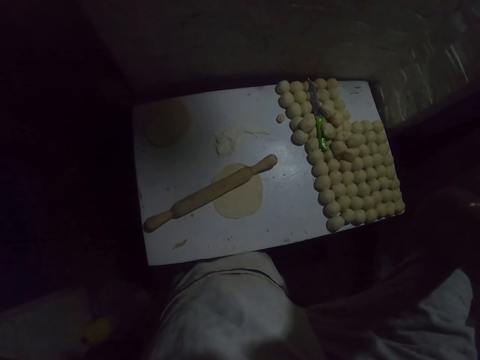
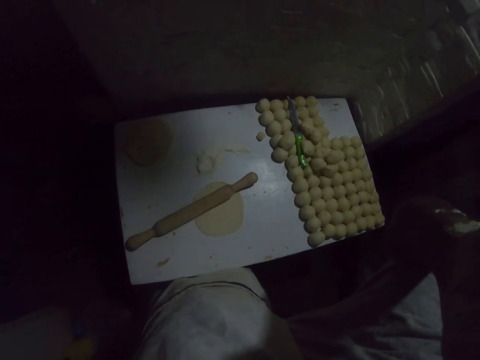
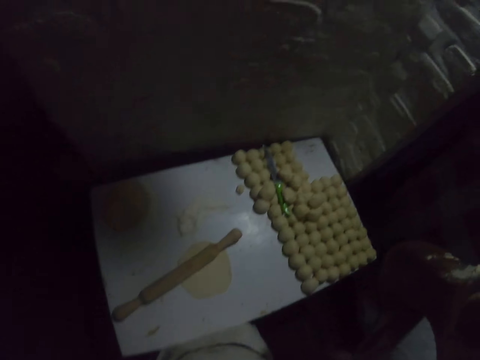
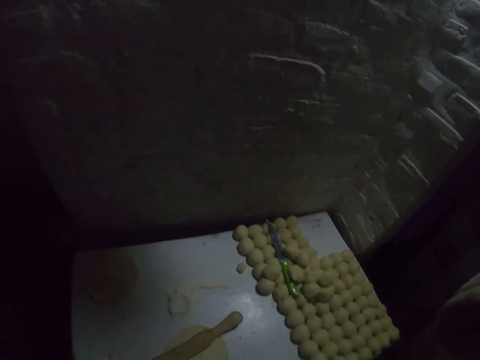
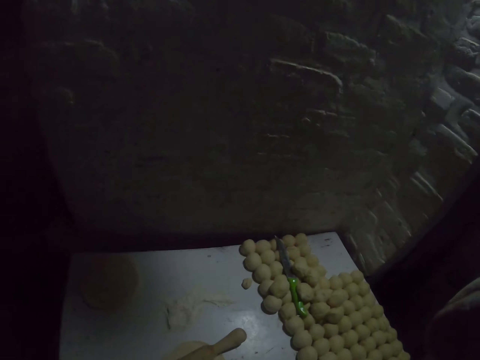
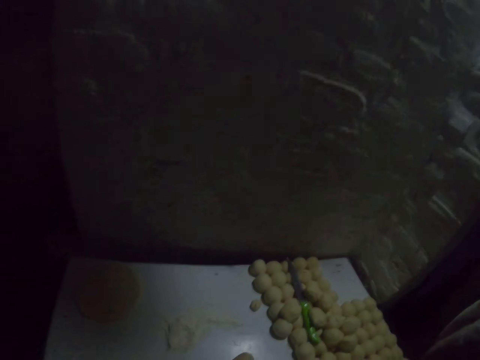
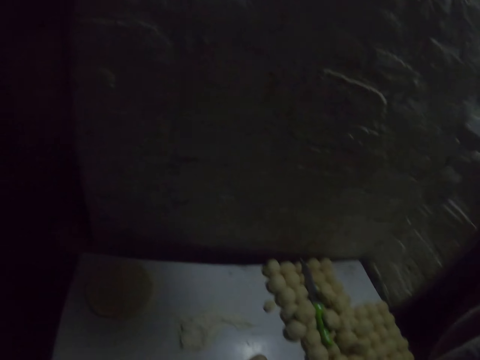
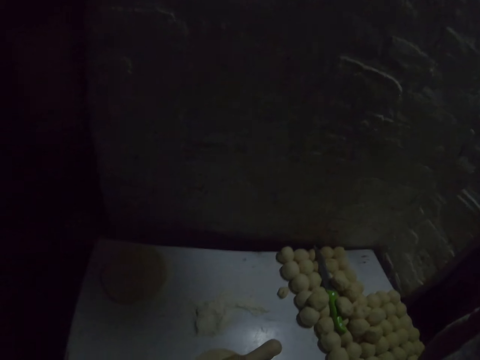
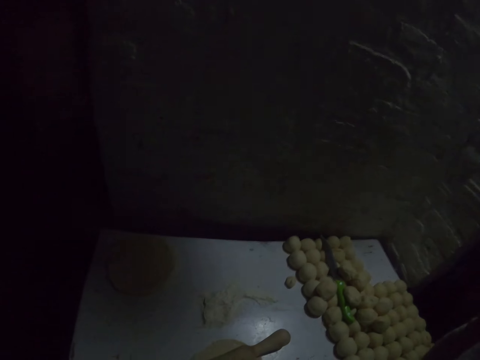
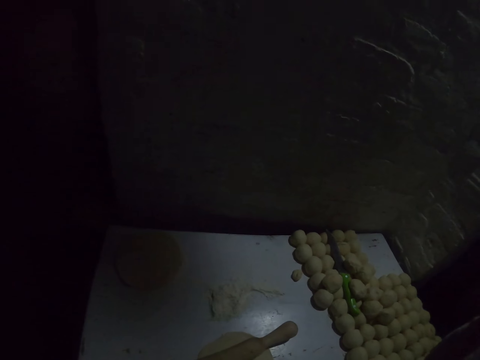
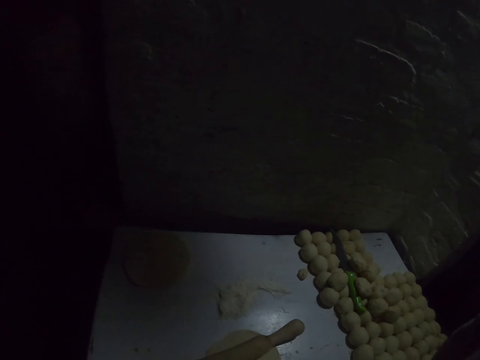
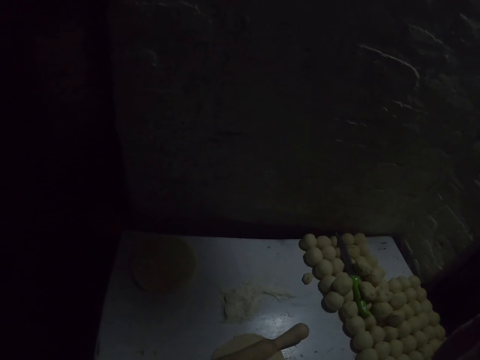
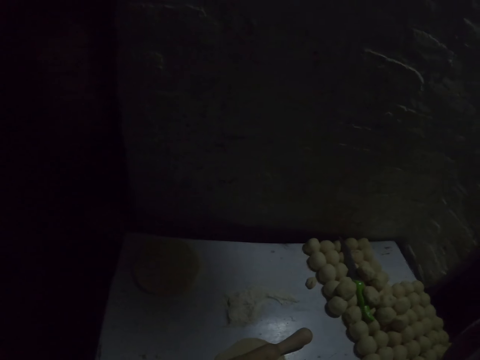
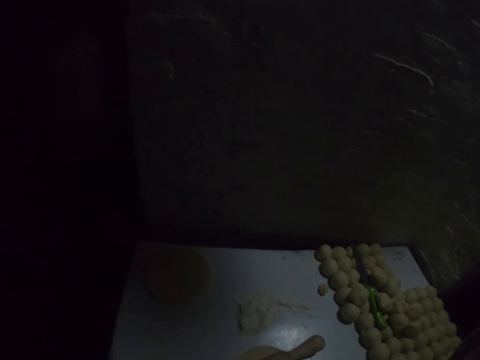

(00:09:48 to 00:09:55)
The camera wearer looks around.
